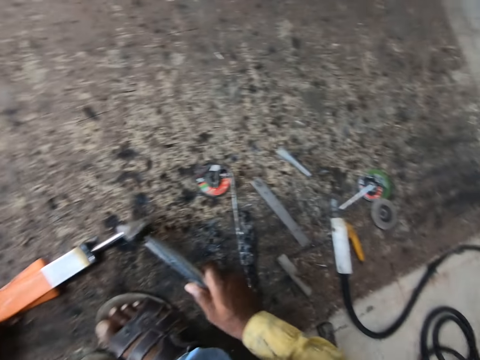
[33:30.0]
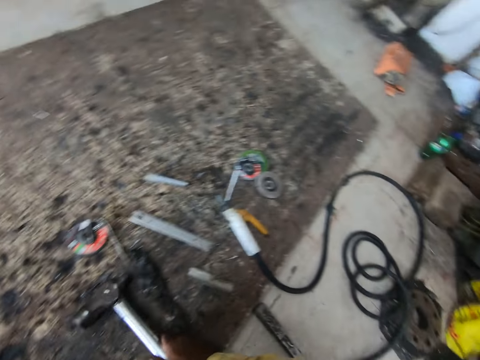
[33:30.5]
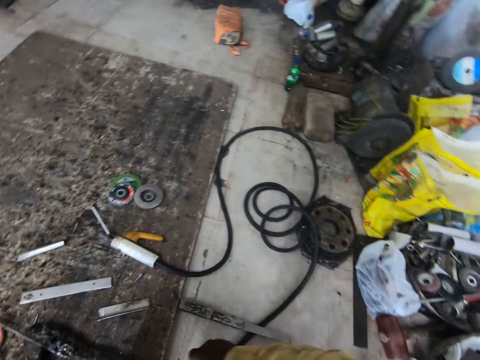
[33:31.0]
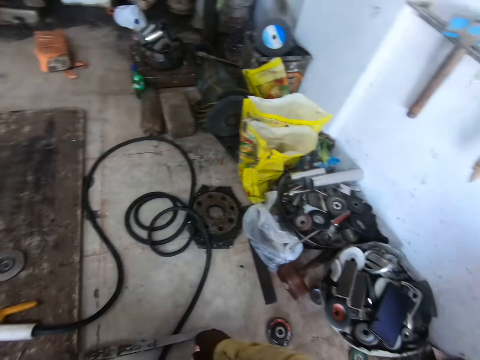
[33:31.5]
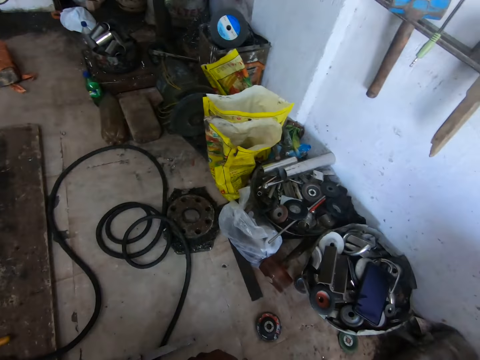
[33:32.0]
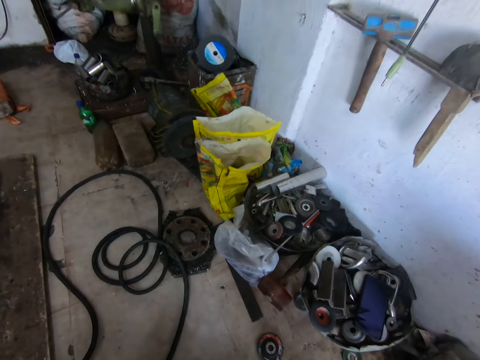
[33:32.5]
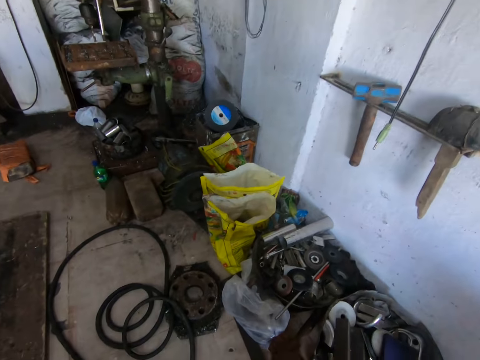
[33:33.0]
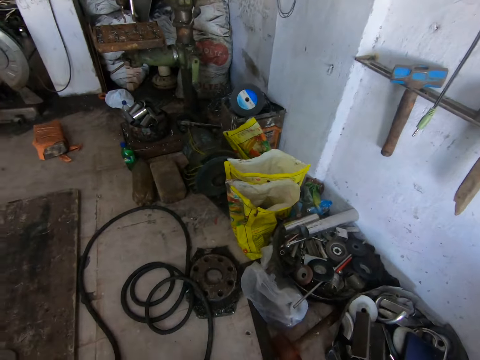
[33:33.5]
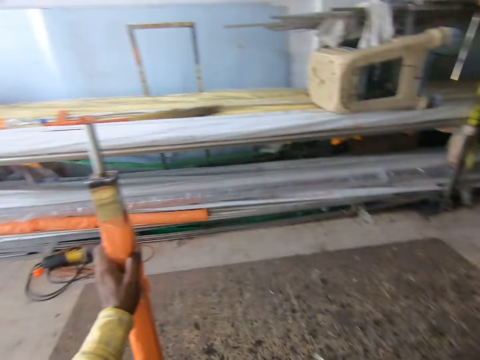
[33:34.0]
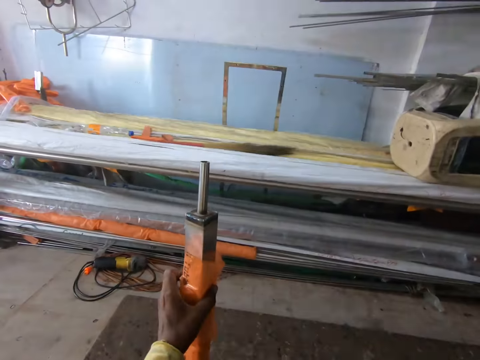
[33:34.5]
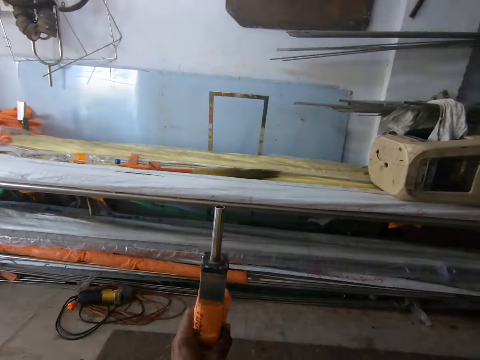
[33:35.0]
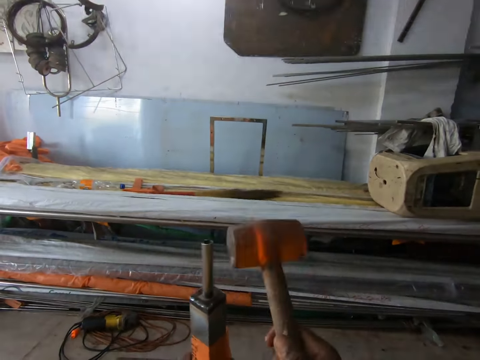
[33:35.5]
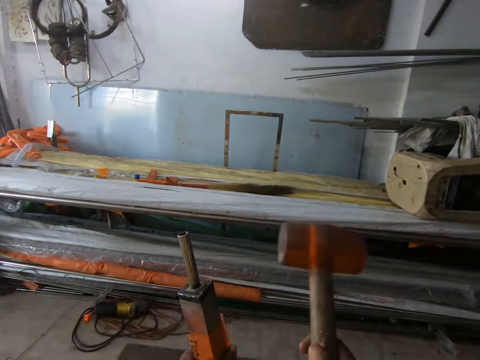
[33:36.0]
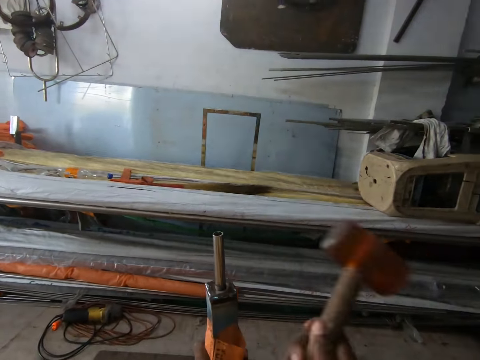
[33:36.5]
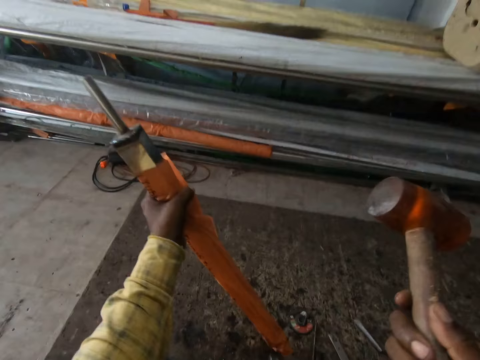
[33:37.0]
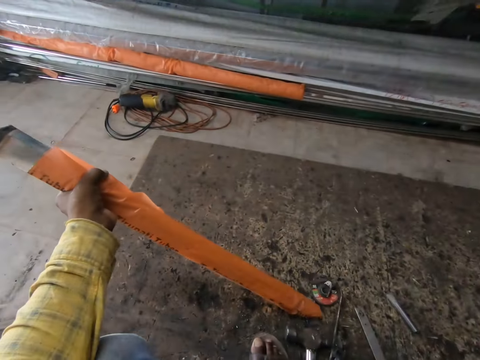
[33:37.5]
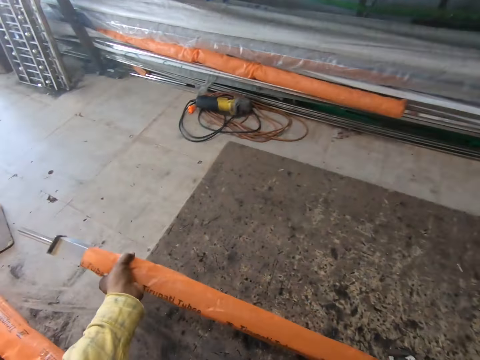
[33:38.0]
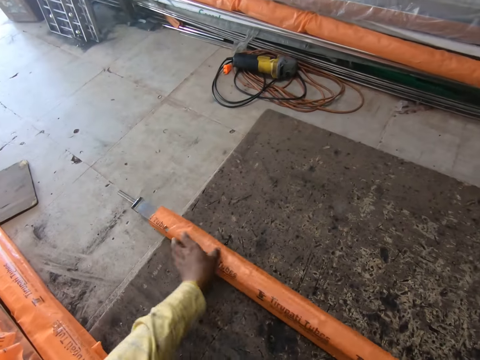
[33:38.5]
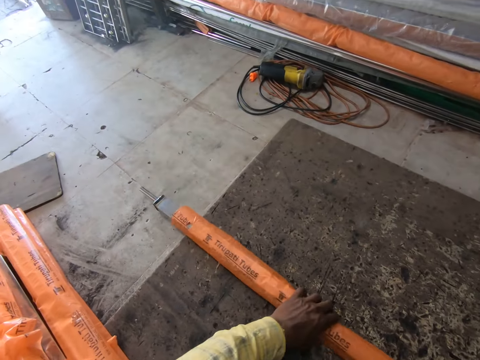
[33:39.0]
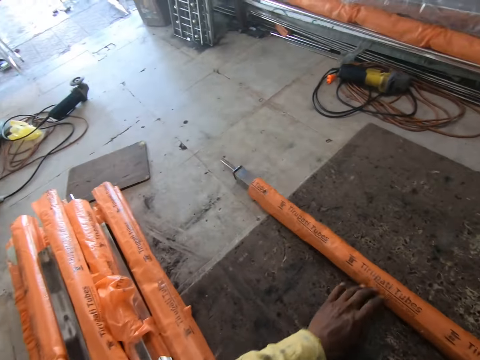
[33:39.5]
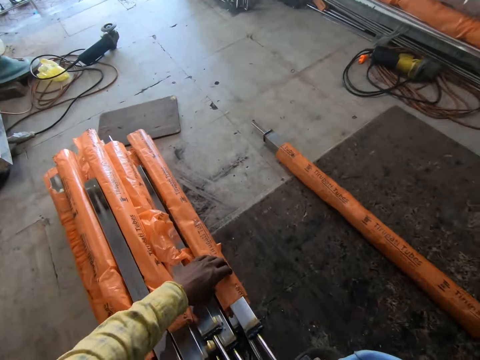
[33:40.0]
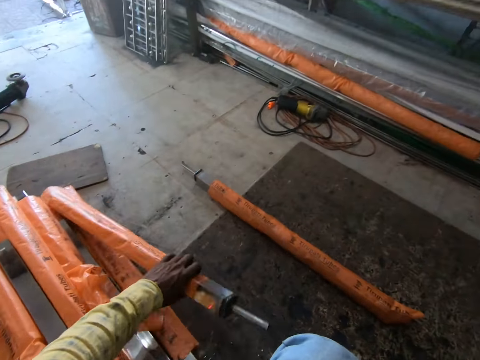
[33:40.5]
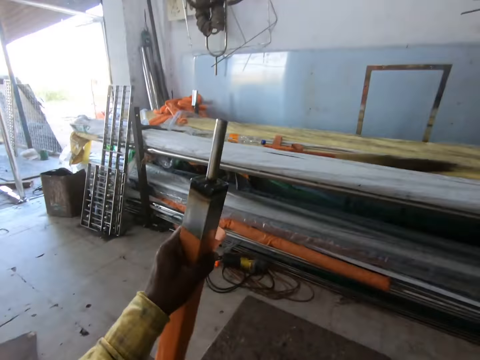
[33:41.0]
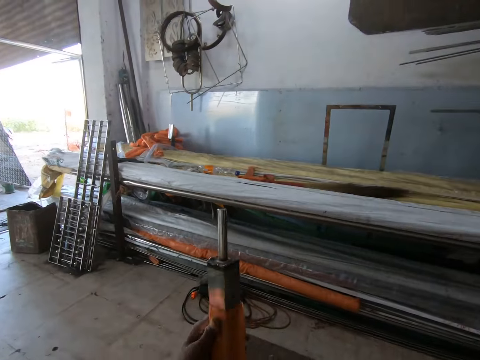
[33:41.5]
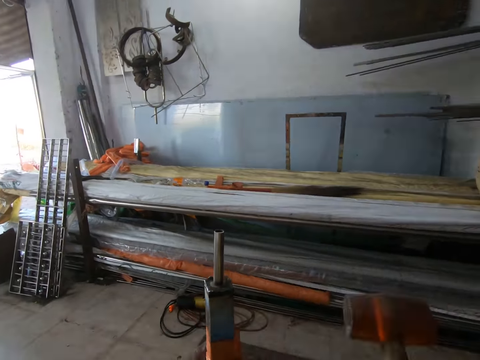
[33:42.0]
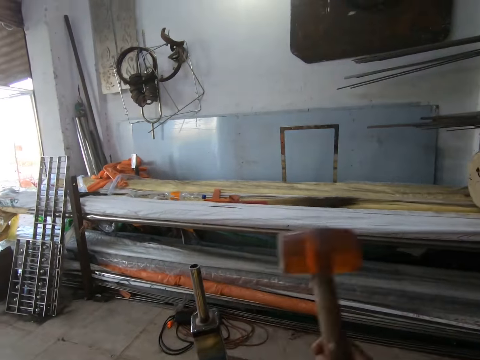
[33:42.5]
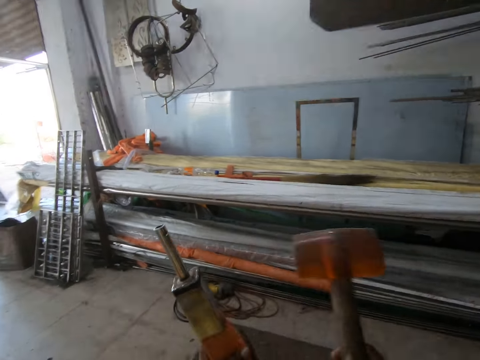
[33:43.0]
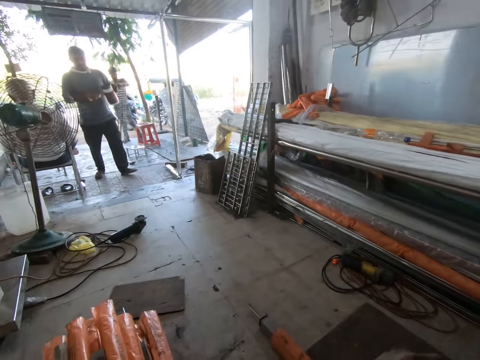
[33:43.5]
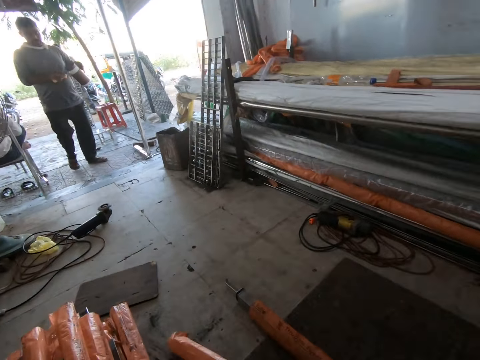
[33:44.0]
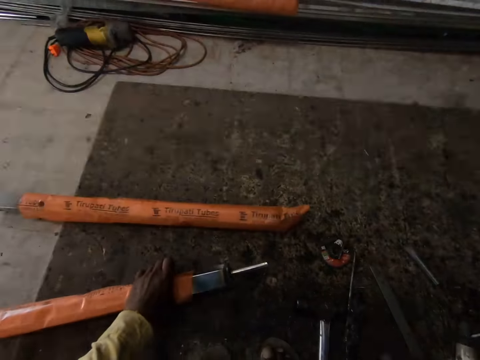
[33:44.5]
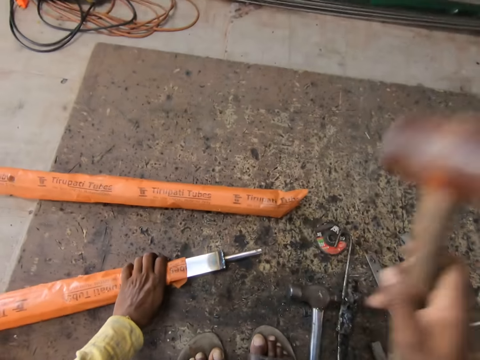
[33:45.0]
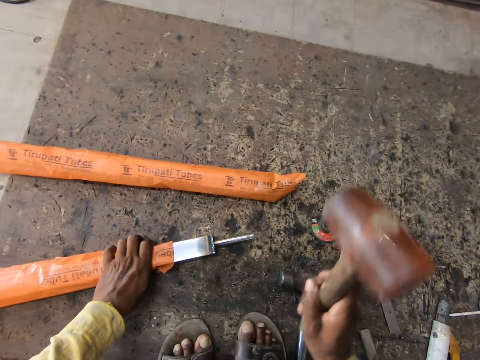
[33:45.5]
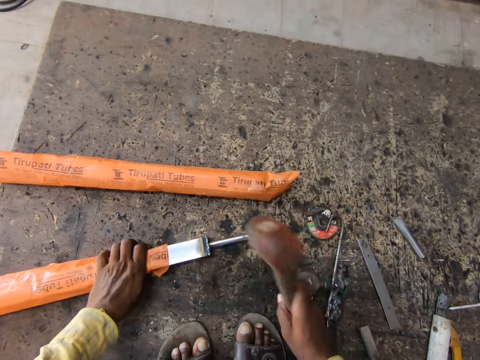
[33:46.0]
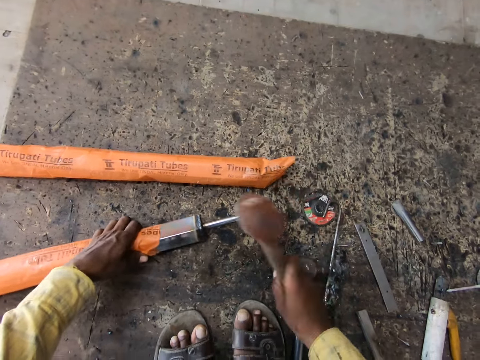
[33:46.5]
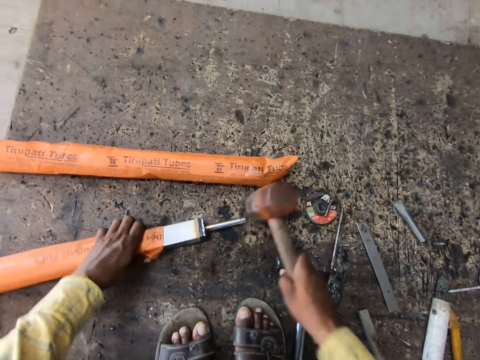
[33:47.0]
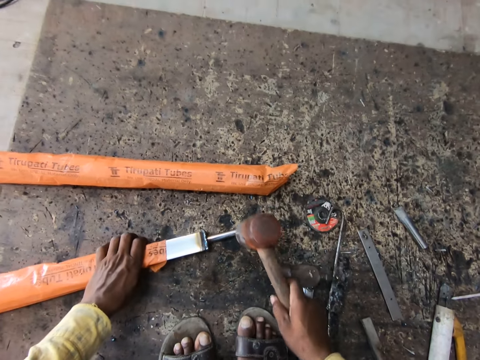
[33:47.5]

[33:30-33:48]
The camera wearer hits the metal. They drop the hammer down on the floor. They look around. They hold the metal rod. They hit the metal rod with the hammer. They look at the metal. They place the metal down on the floor. They move the metal. They pick another metal rod. They hit the metal rod with the hammer. They place the metal down on the floor. They hit the metal rod with the hammer.

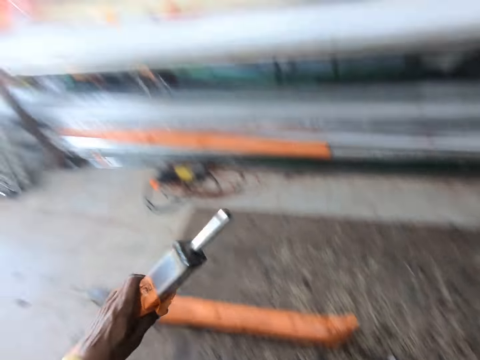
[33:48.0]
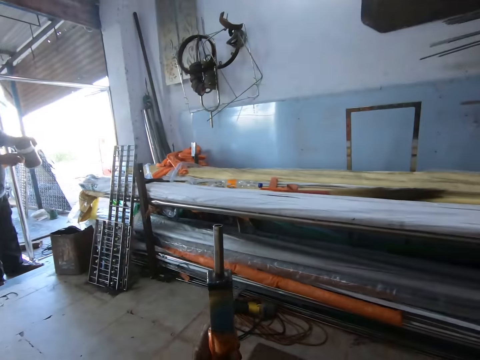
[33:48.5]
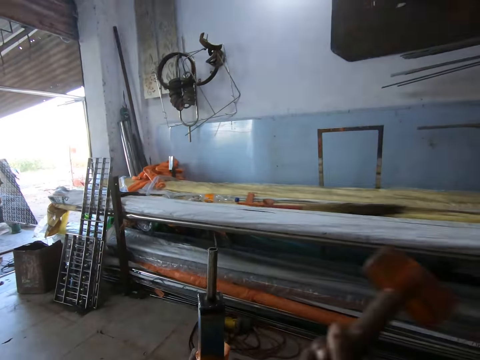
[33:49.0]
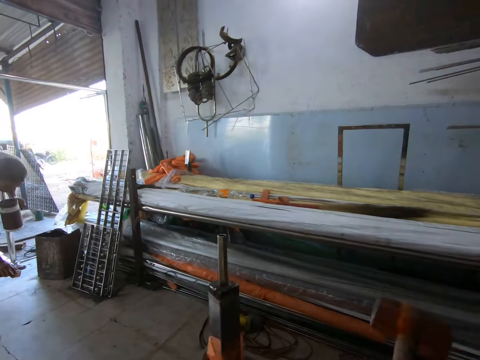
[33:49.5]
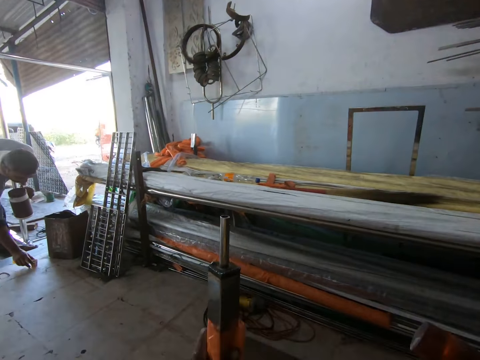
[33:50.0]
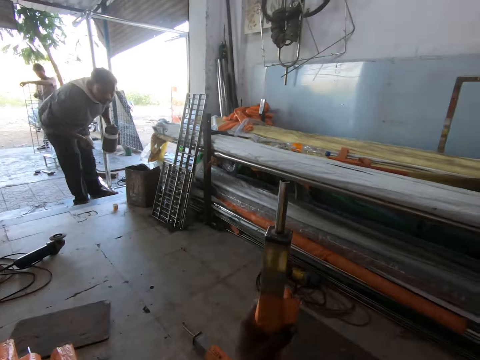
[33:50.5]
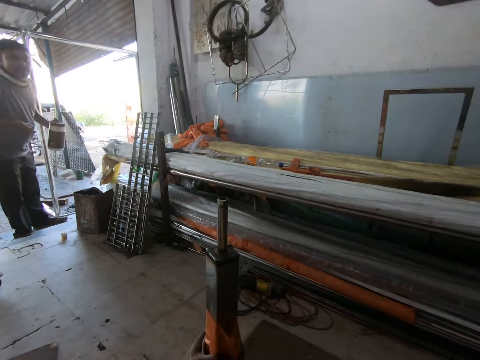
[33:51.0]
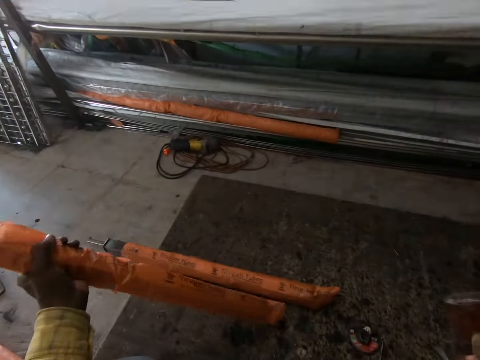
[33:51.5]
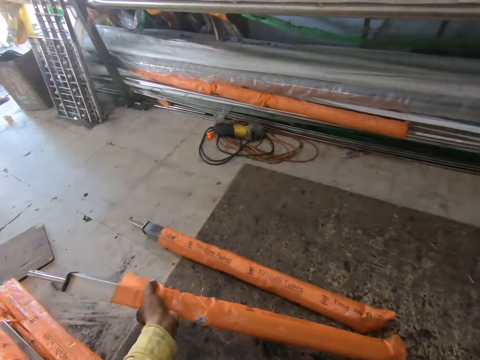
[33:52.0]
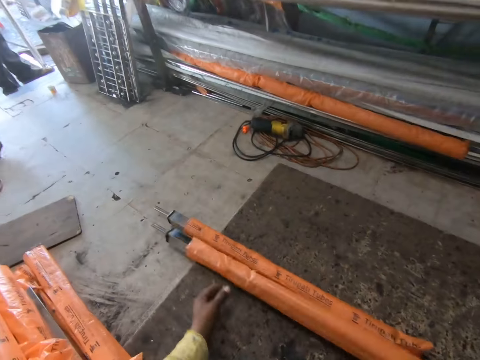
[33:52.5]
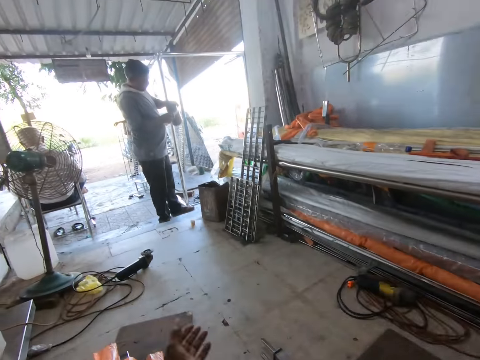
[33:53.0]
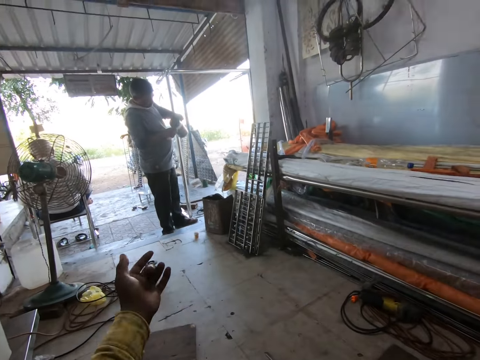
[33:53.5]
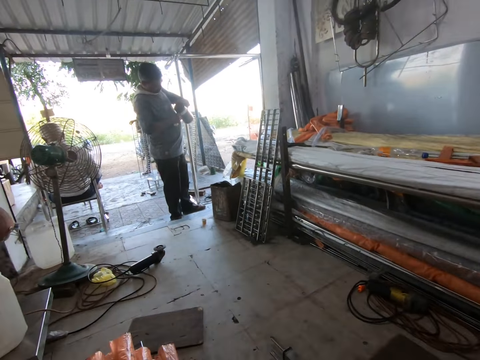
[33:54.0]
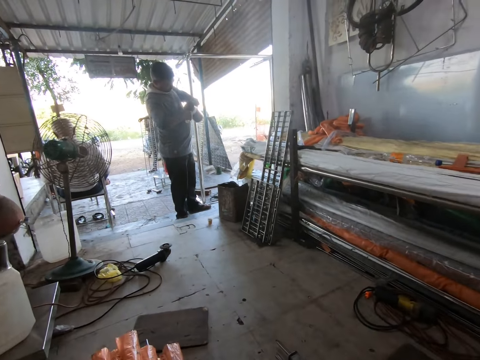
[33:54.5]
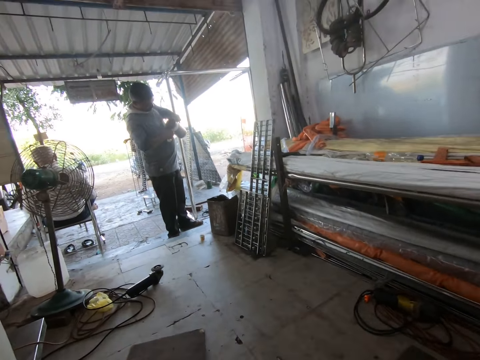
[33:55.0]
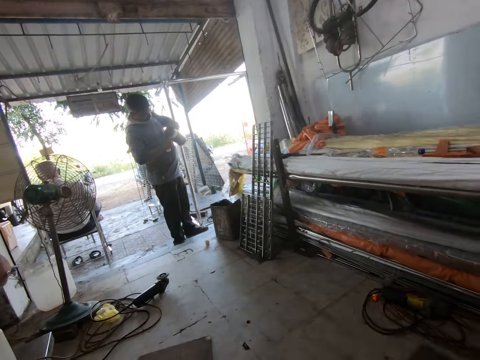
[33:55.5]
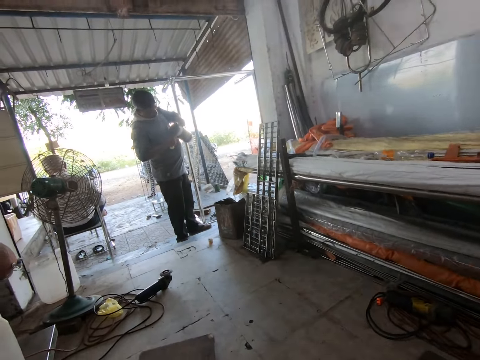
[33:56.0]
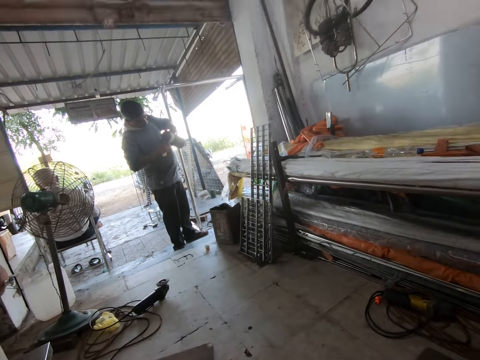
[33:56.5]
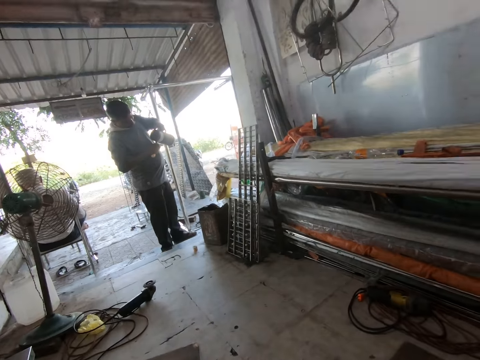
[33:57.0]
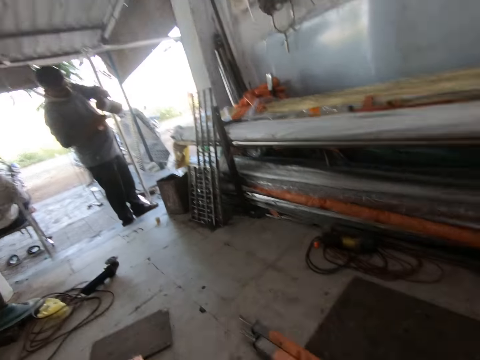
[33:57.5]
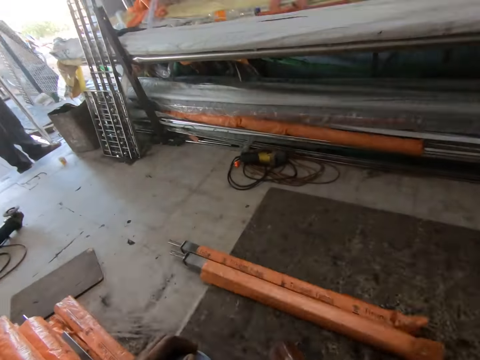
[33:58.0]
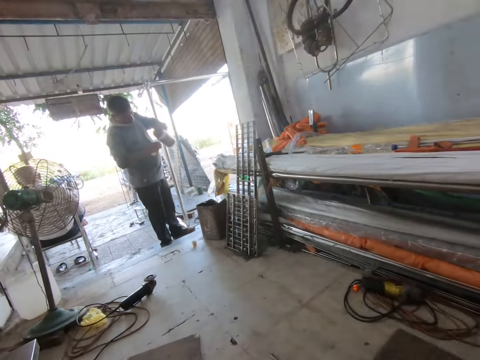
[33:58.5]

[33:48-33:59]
The camera wearer holds the metal. They hit the metal. They look at the metal. They place the metal down on the floor. A man holds a jug. The camera wearer converses with the man. They hit the metal.
